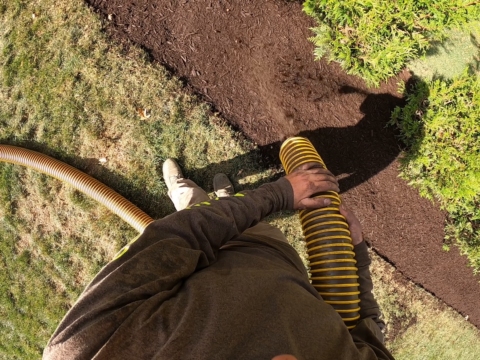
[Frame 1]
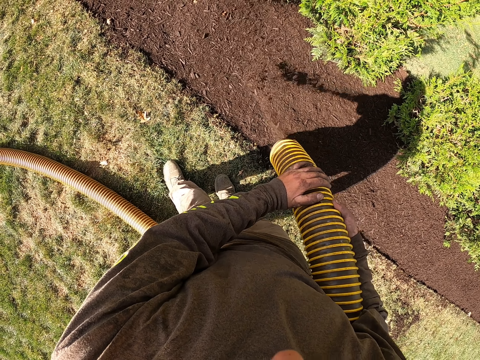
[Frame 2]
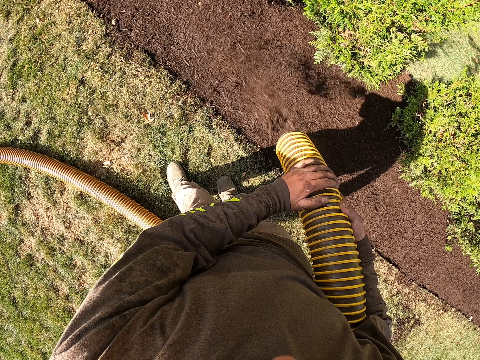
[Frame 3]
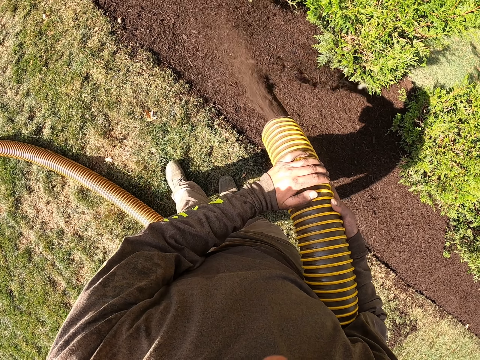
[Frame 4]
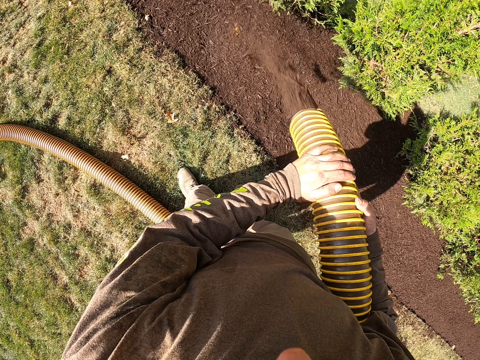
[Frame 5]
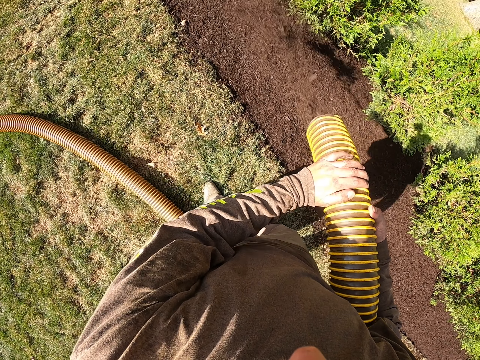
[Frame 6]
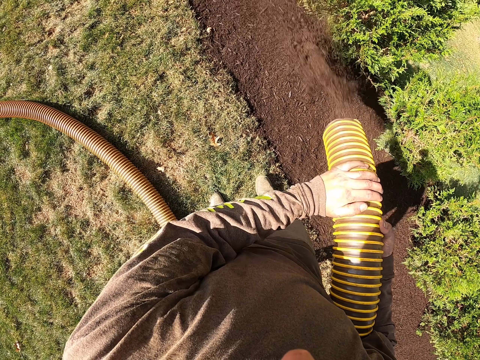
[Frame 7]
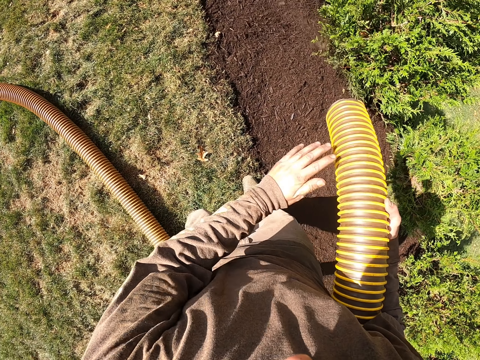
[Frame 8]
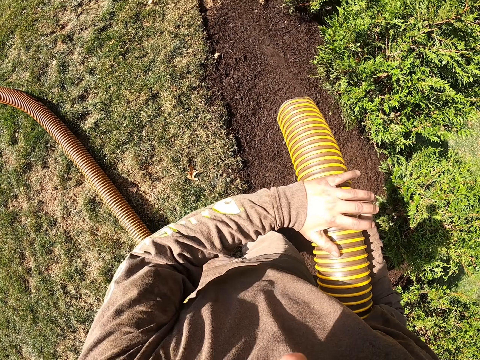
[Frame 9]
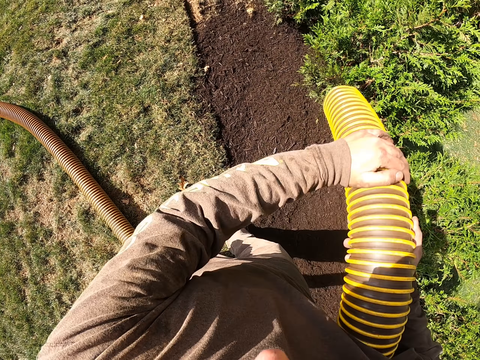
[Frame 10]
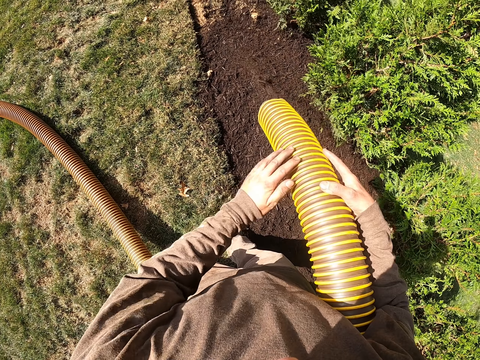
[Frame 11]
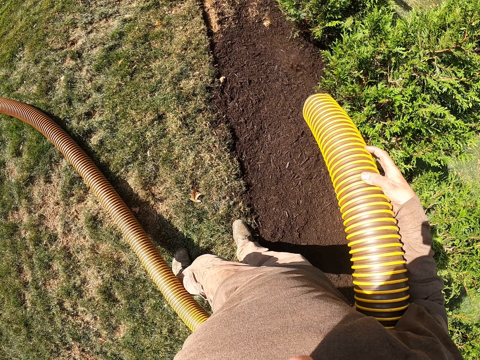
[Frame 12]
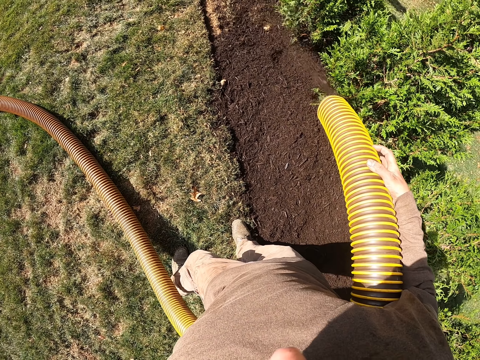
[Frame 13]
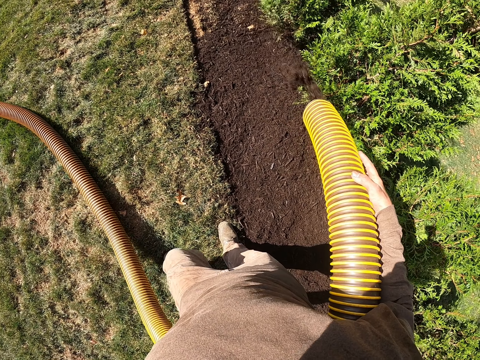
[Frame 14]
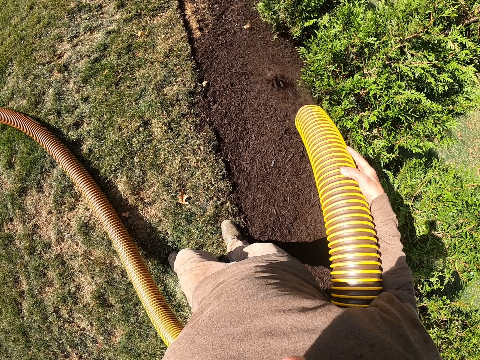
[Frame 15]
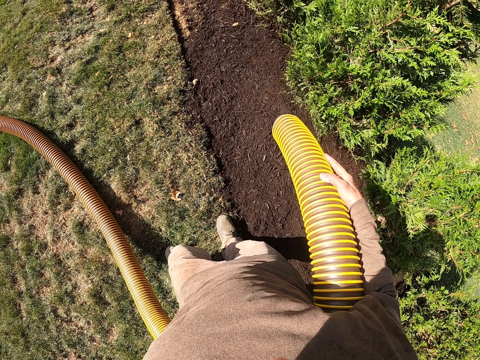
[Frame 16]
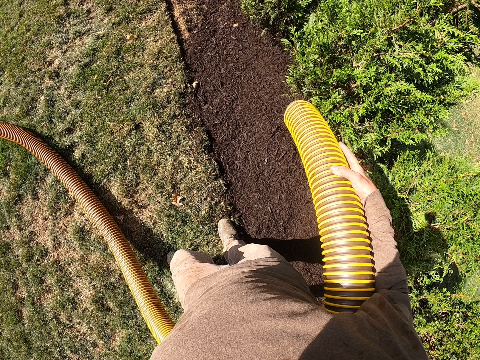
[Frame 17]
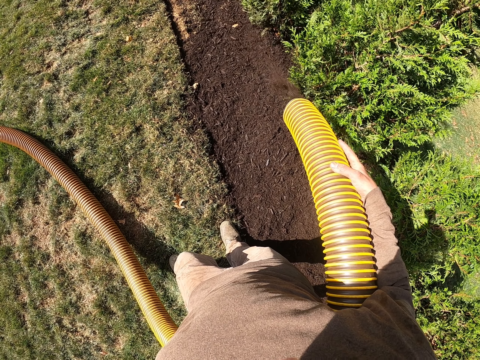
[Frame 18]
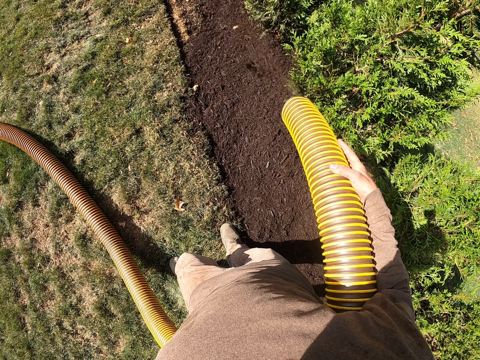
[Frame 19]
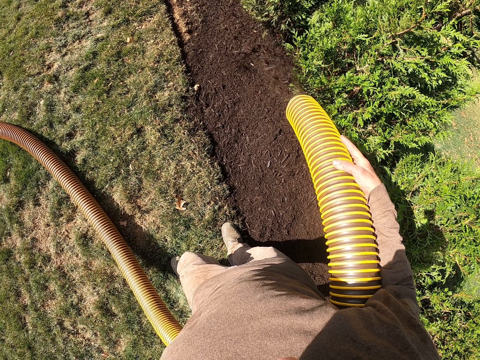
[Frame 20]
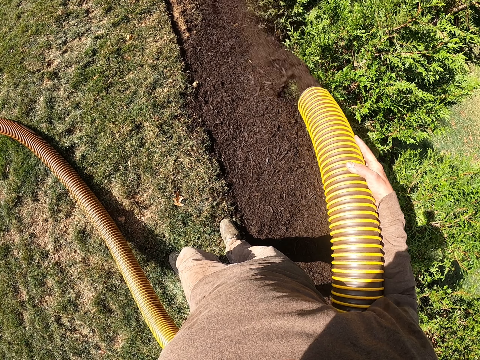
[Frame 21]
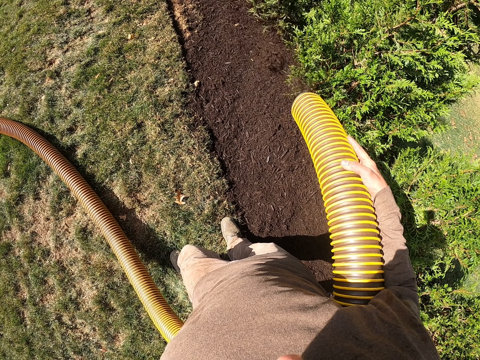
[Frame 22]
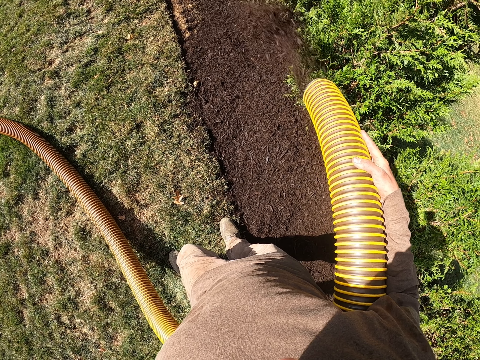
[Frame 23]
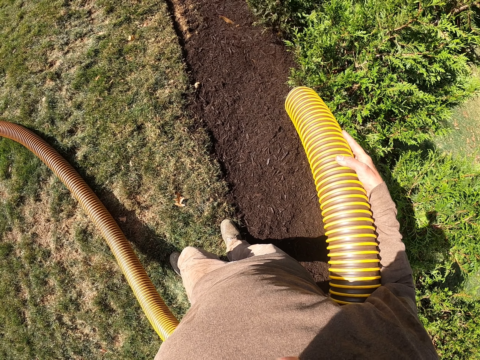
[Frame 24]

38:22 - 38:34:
The camera wearer adds more soil to the plants using an irrigation pipe or hose pipe. They remove their hand from the hose pipe. They hold the hose pipe with both hands. They pour soil with the hose pipe.

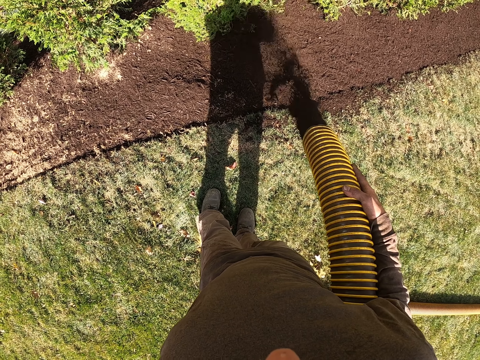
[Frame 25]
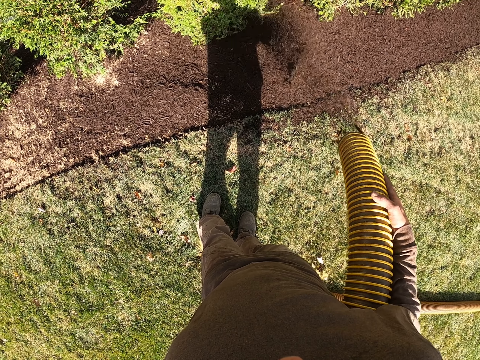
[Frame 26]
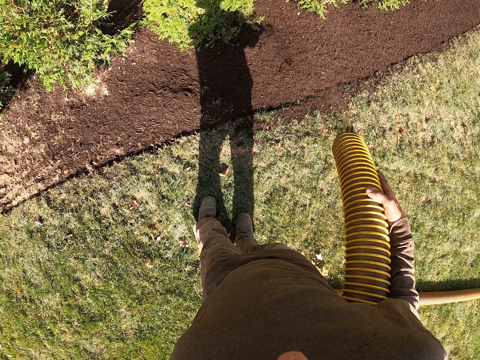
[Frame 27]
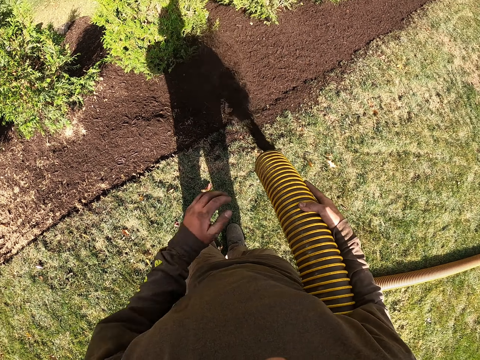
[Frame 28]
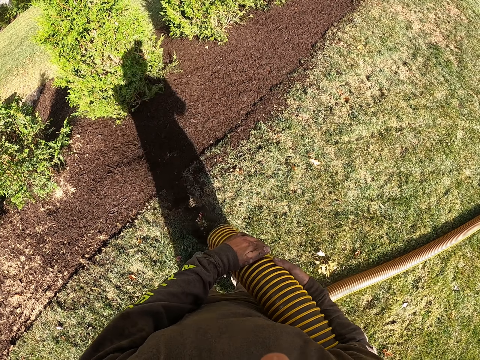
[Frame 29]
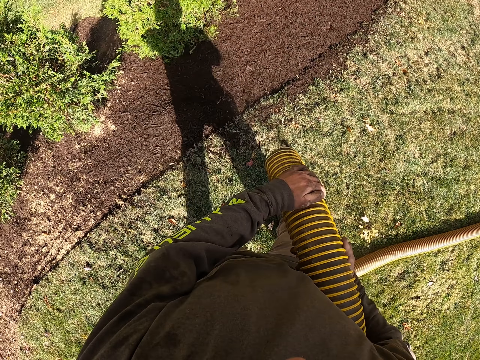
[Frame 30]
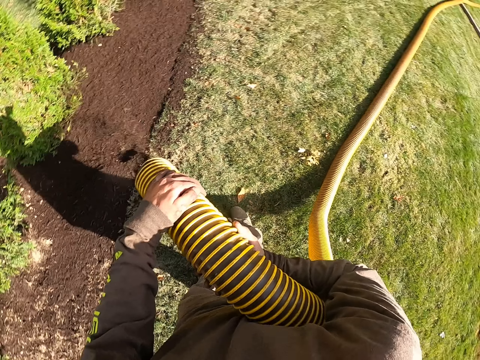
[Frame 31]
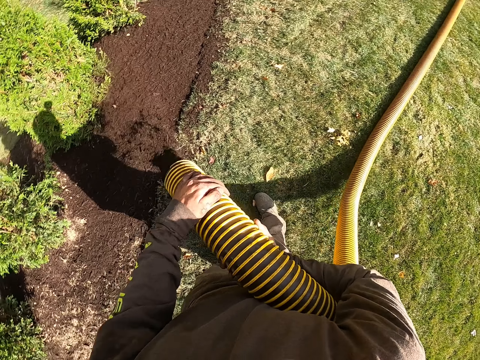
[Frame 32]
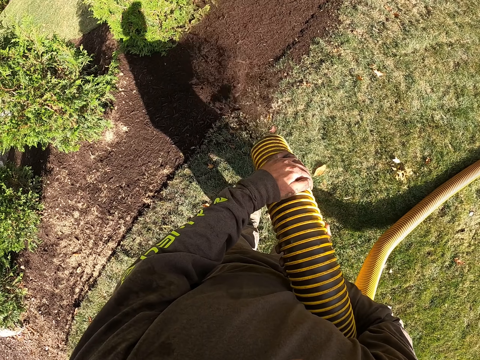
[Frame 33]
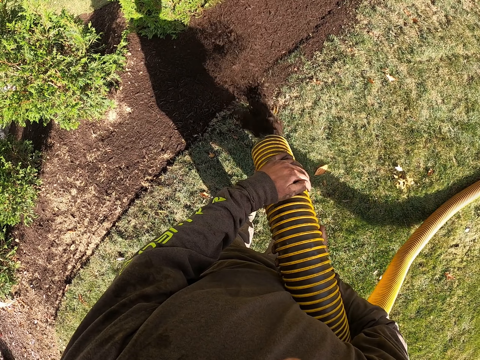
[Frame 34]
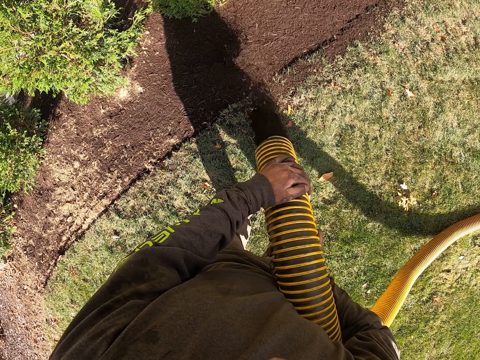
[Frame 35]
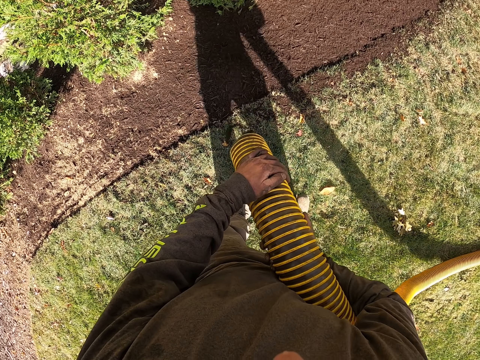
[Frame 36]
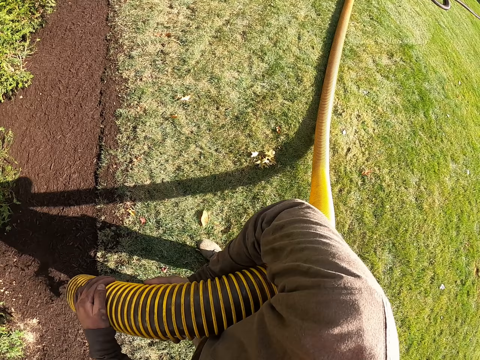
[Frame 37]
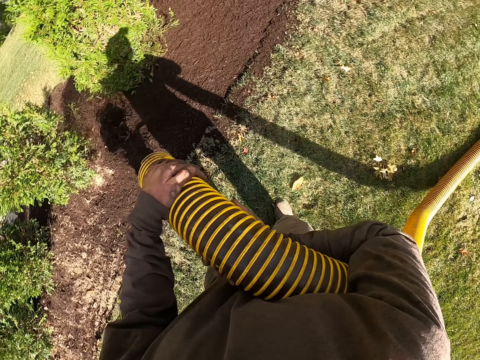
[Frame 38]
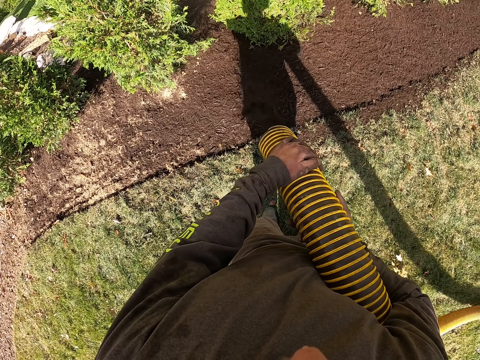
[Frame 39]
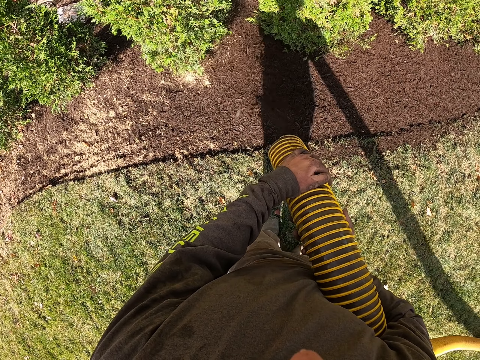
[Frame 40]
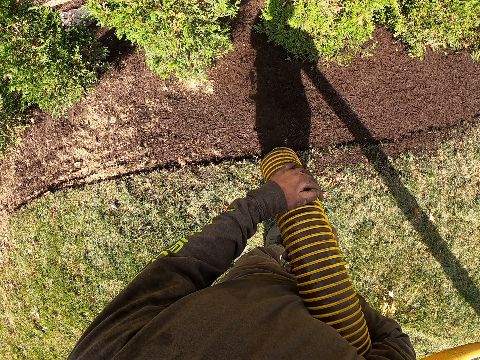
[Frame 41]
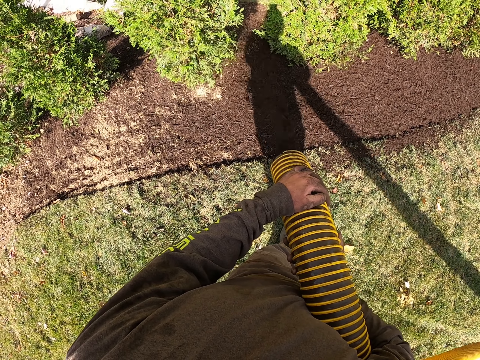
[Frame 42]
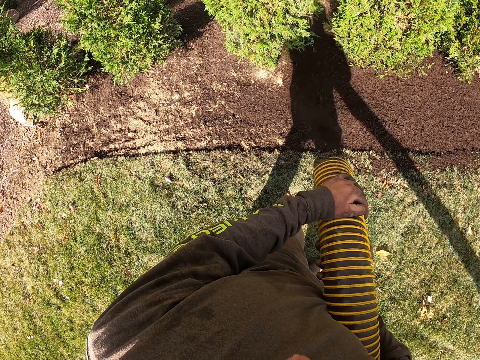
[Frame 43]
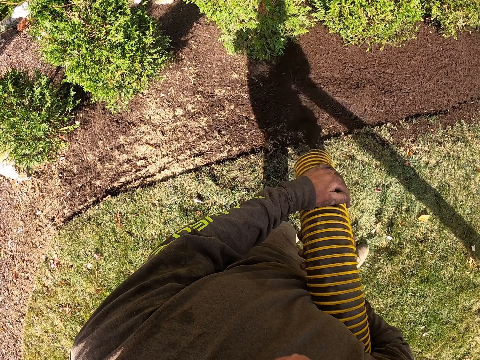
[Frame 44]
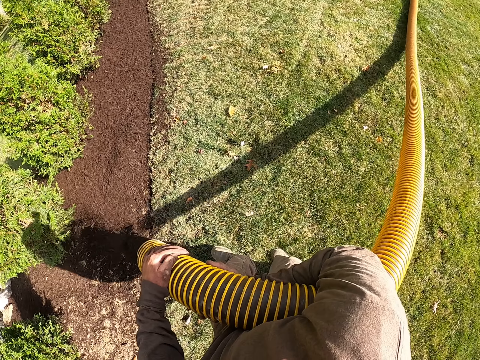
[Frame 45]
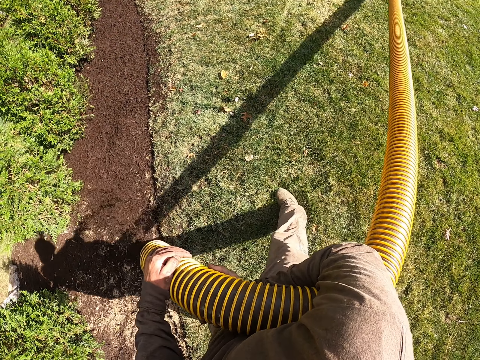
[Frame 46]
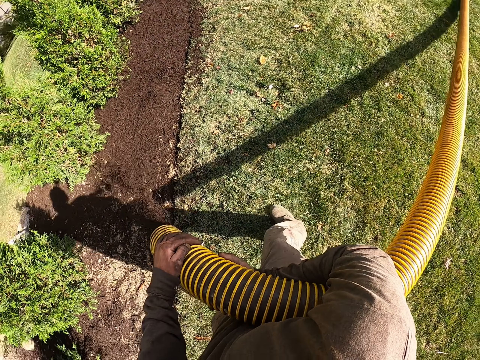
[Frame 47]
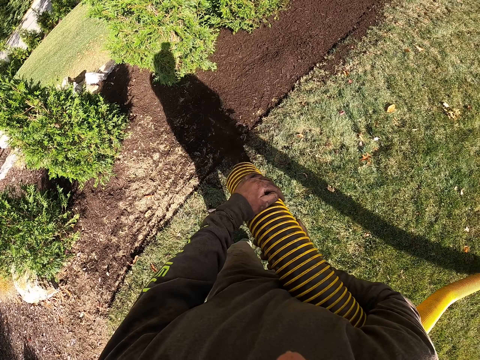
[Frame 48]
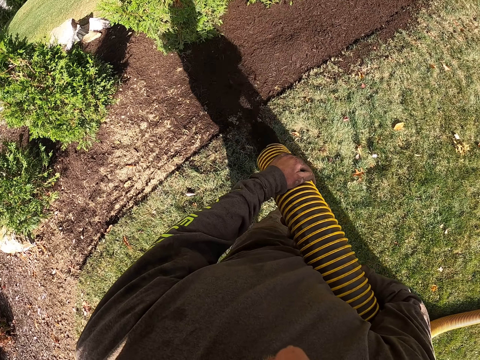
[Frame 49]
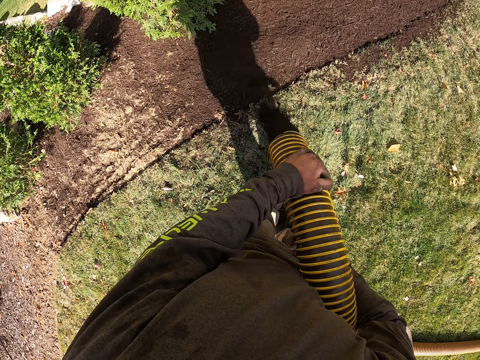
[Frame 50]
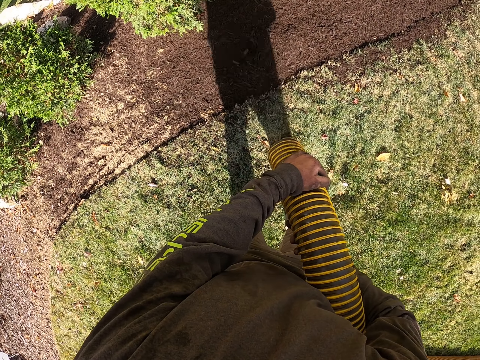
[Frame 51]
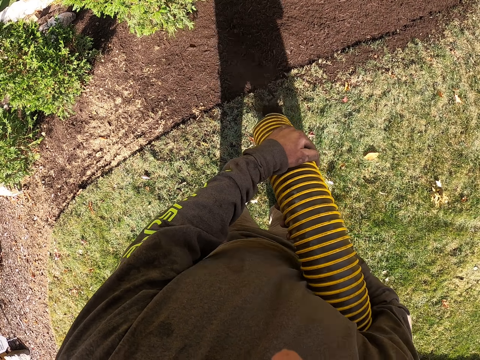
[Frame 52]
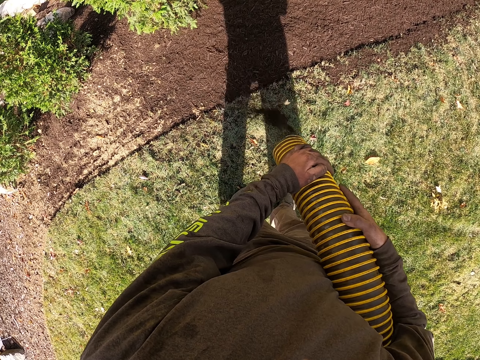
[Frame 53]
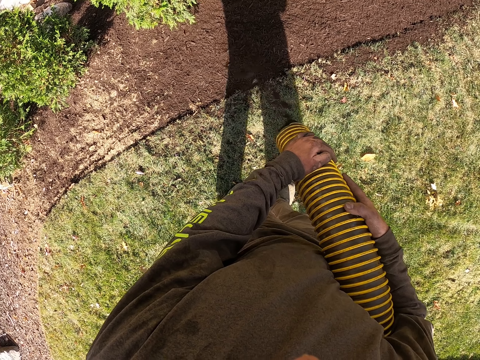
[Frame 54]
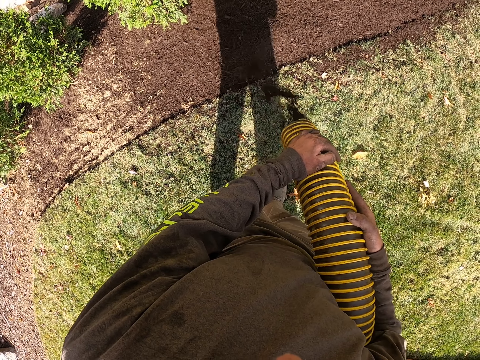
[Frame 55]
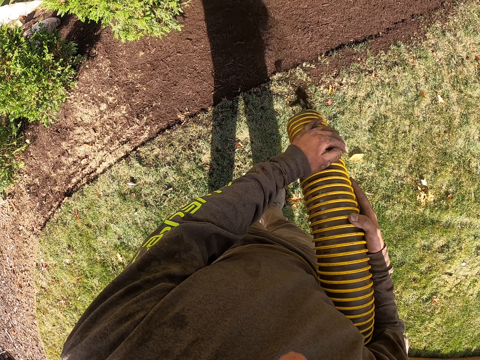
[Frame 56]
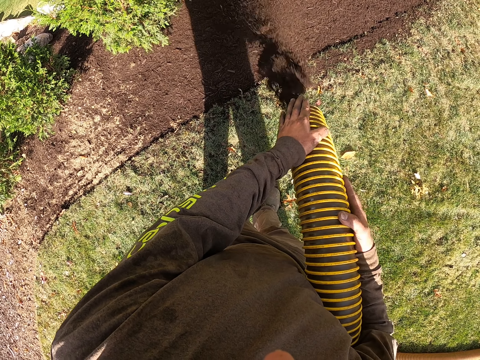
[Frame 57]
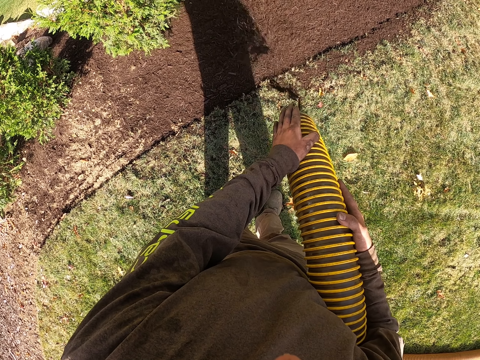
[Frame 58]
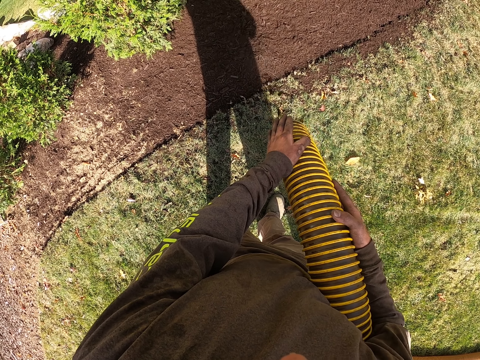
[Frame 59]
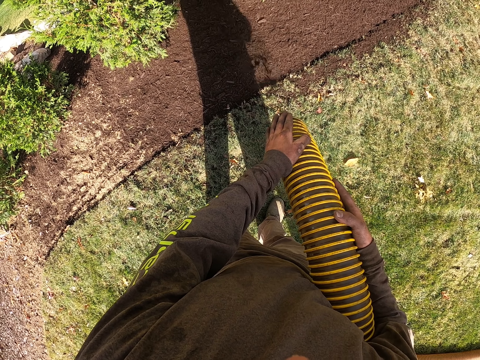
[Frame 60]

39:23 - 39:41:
The camera wearer holds a hose pipe with both hands. They pour soil with the hose pipe.
